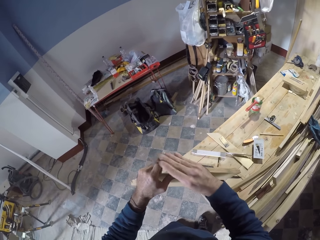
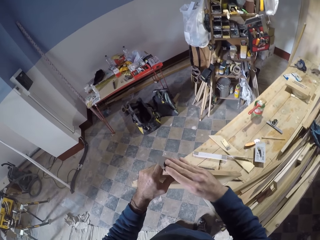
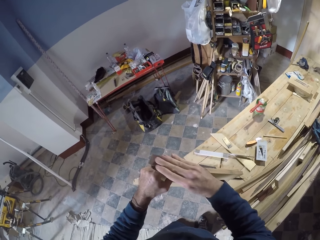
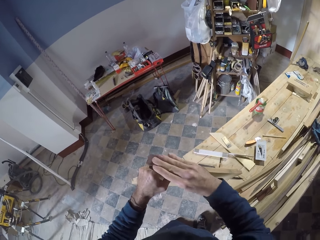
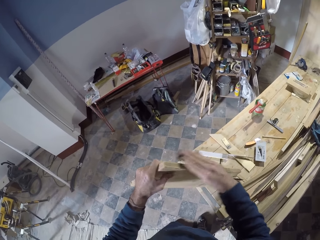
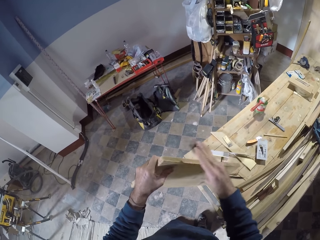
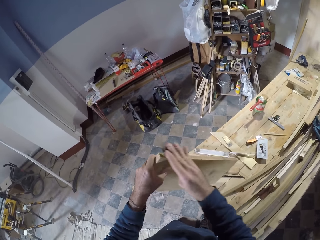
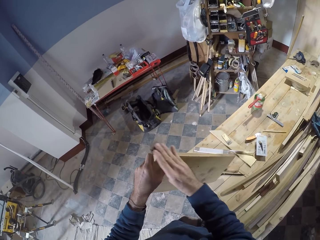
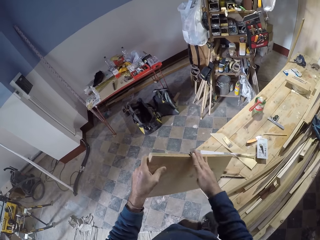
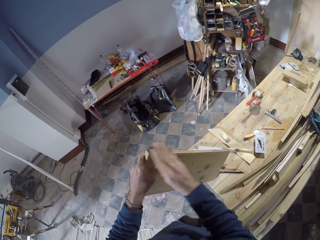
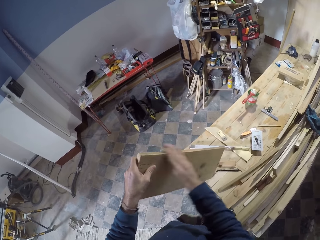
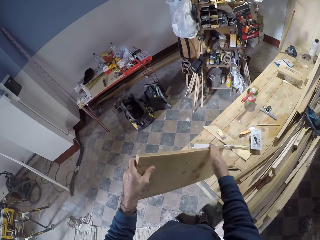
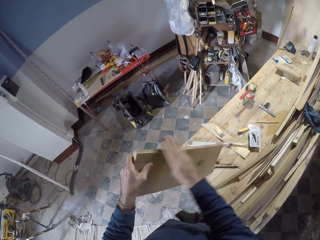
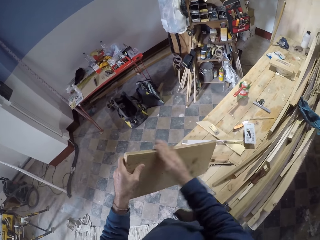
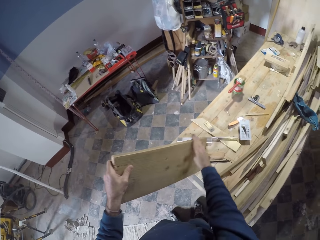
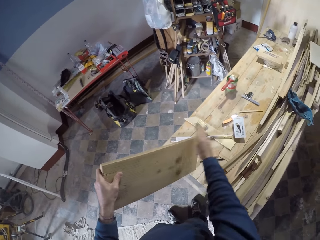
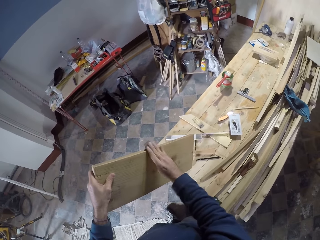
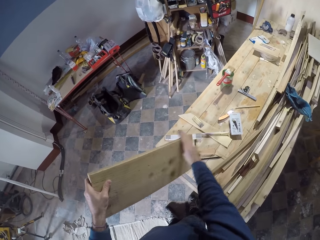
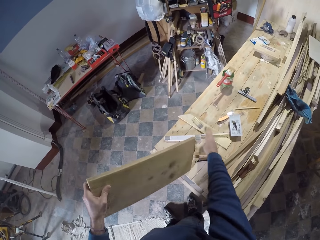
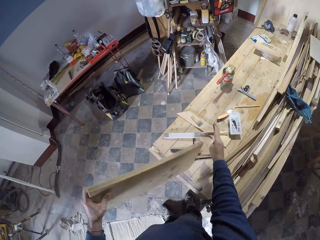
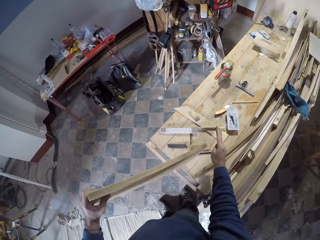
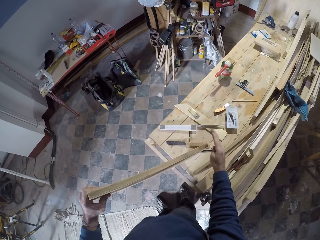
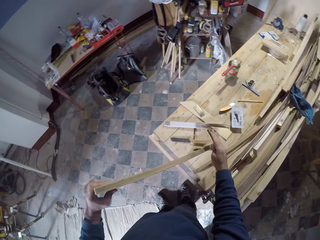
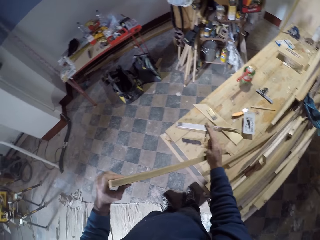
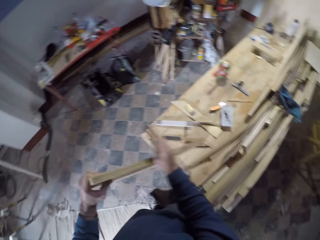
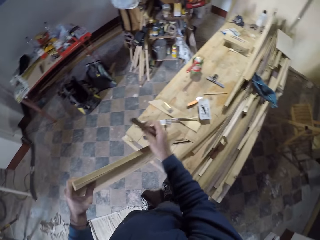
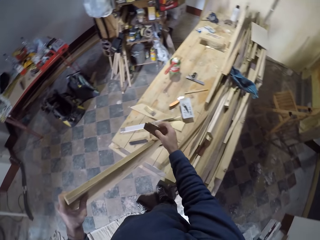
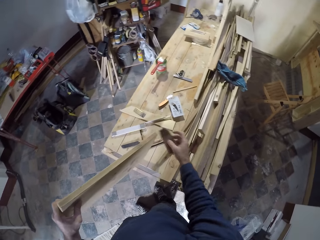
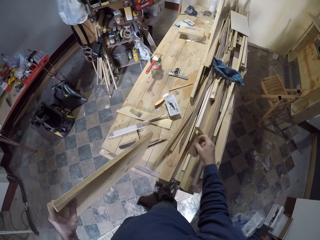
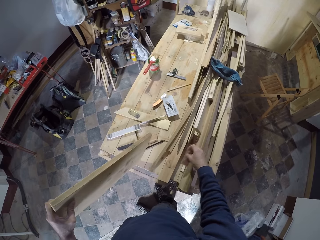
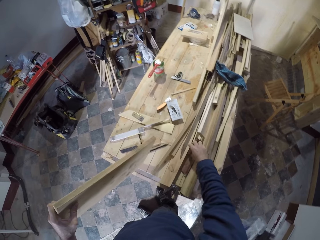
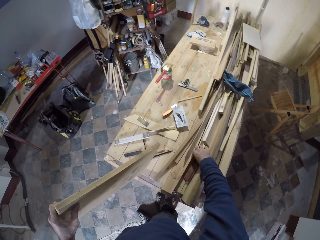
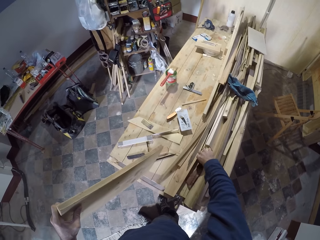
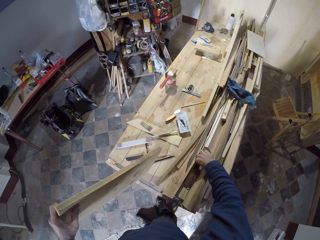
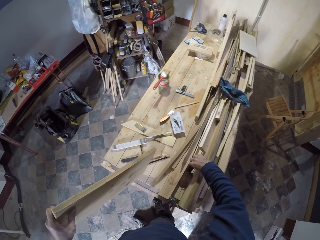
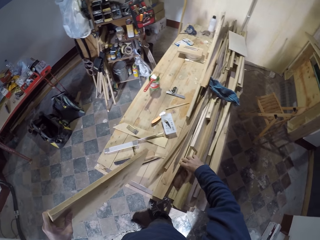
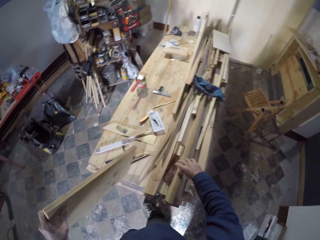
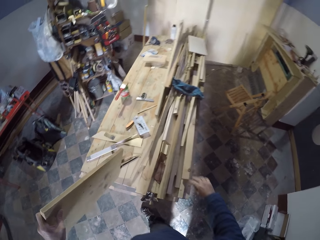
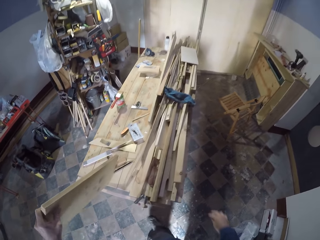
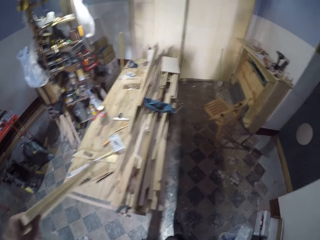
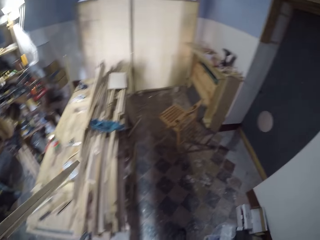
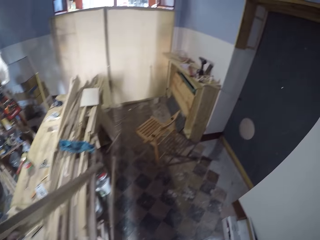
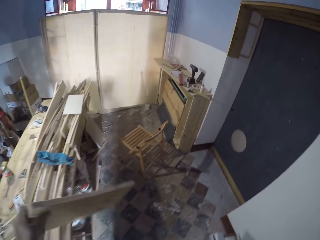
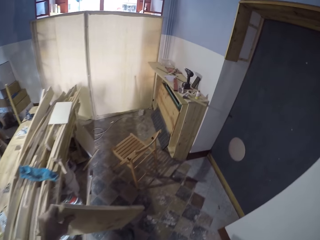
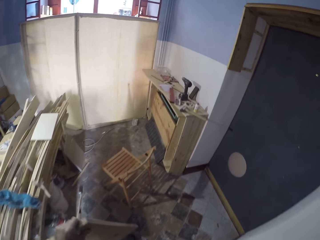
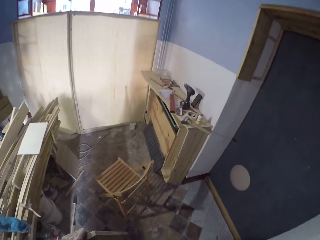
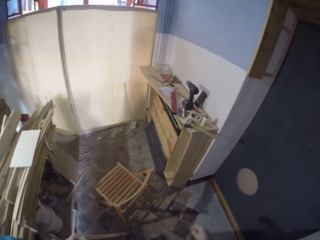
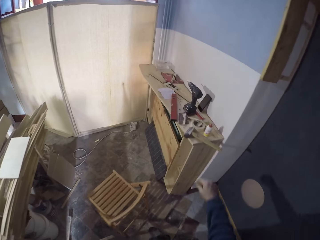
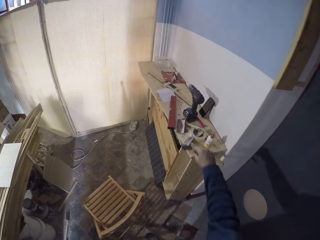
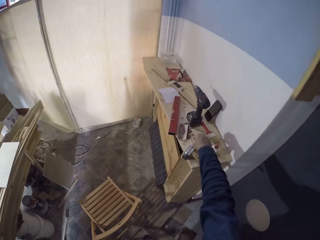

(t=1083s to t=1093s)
The camera wearer drops the sandpaper grit on the workbench with his right hand.

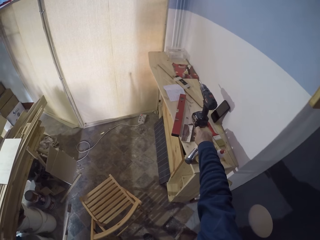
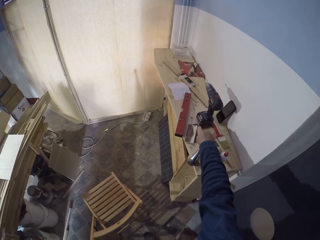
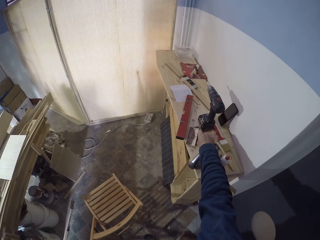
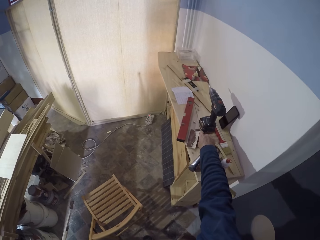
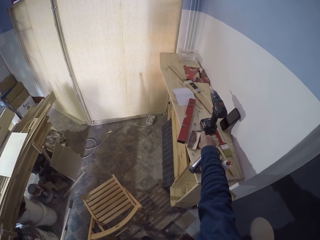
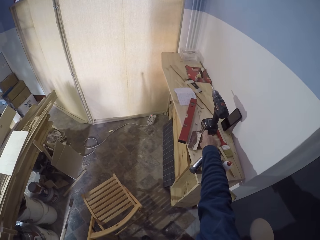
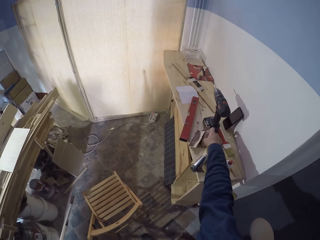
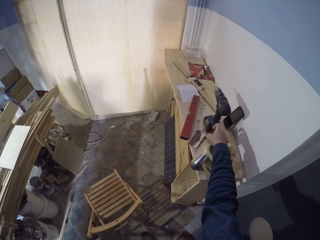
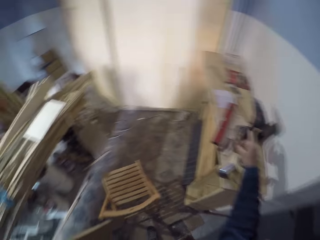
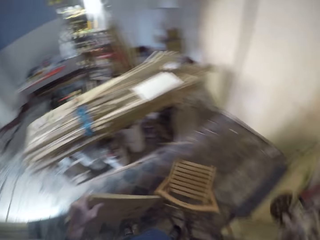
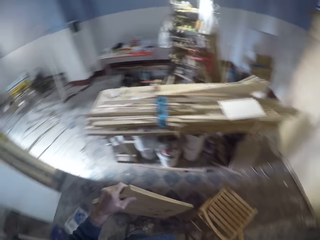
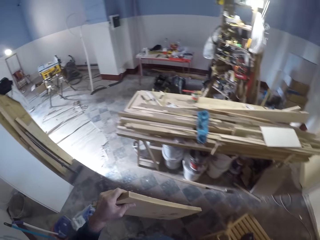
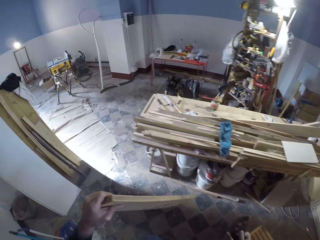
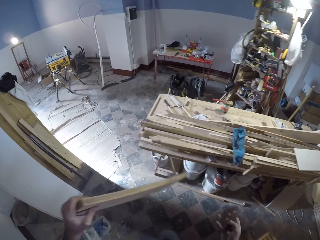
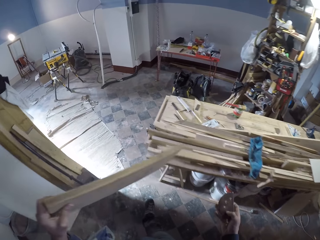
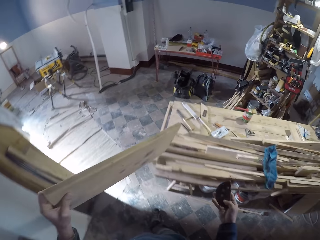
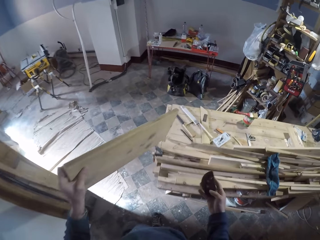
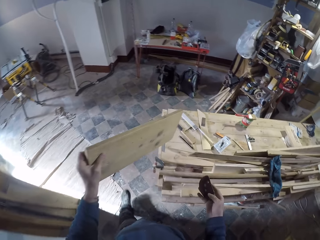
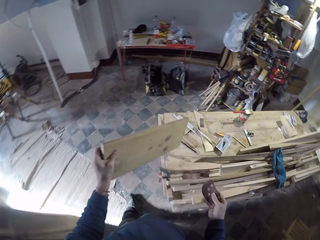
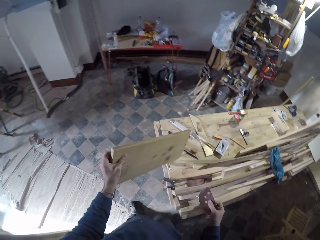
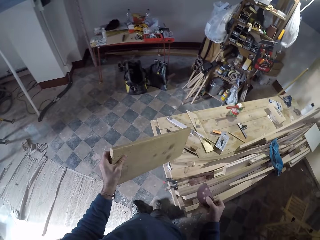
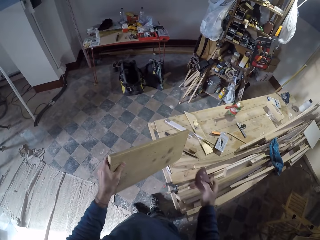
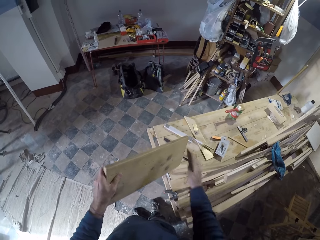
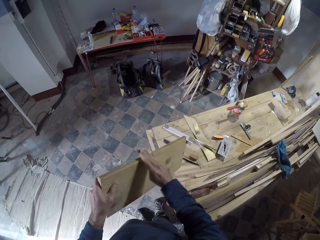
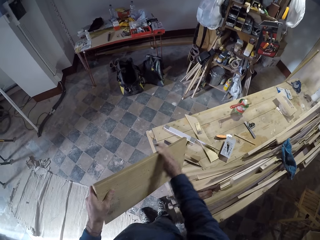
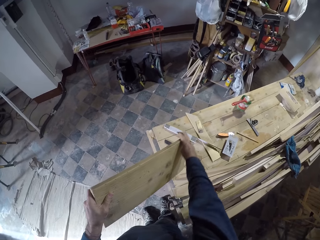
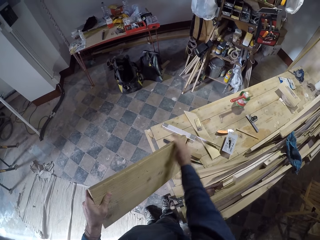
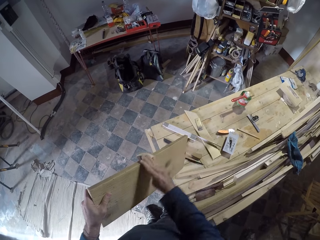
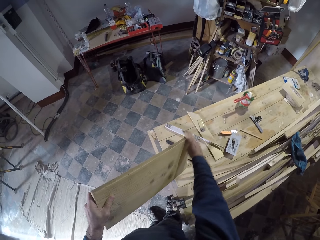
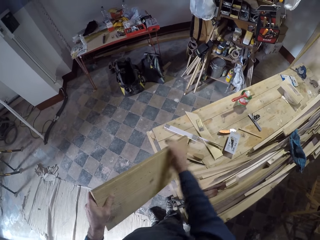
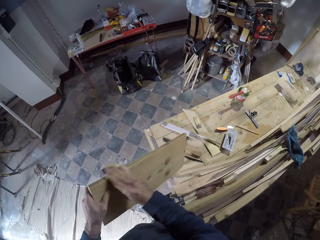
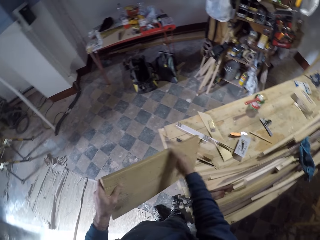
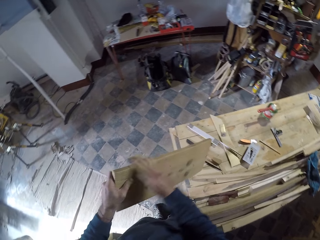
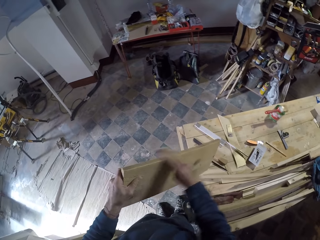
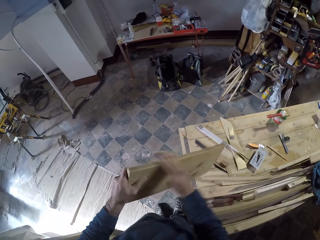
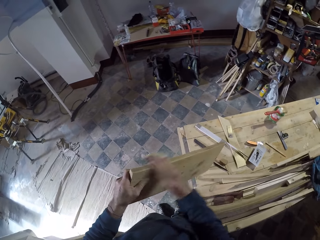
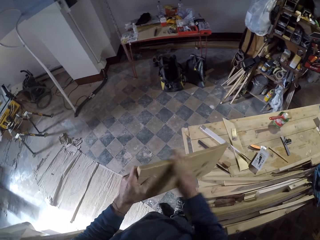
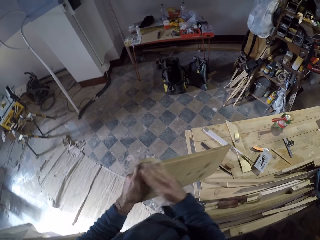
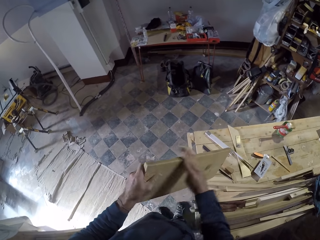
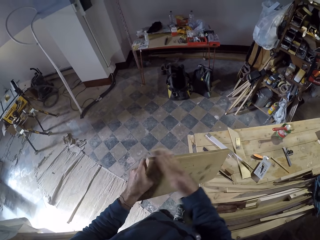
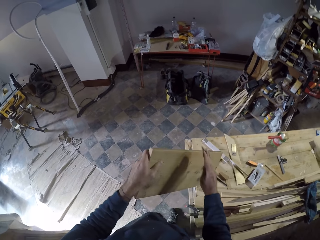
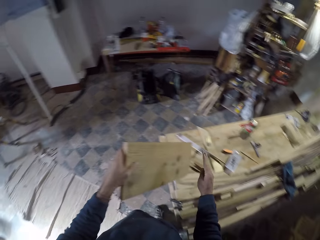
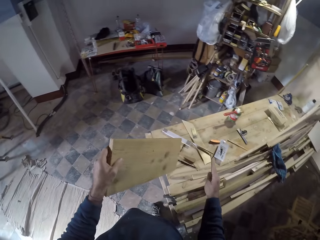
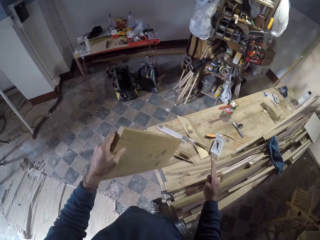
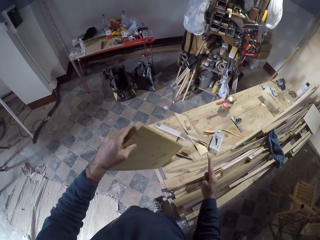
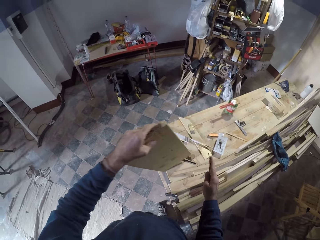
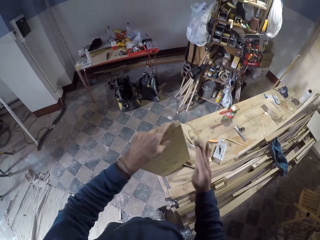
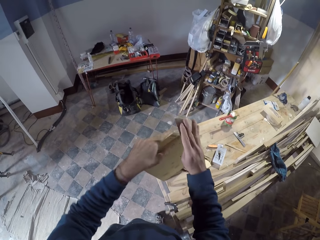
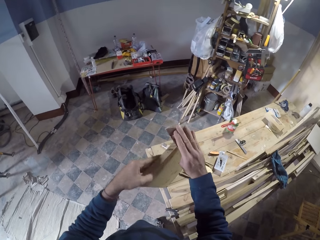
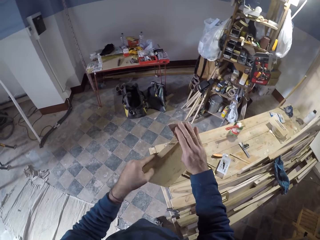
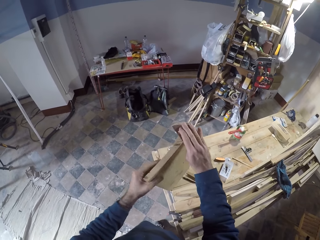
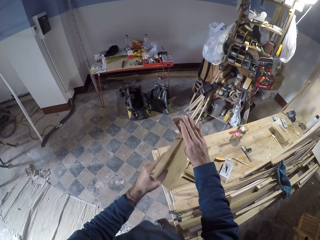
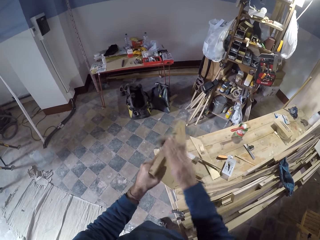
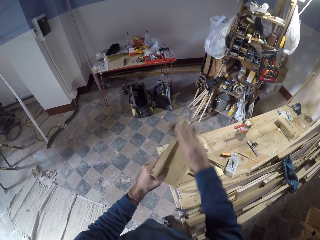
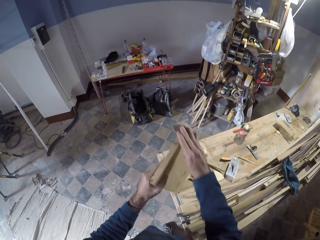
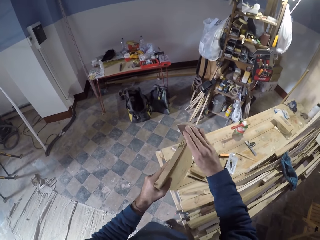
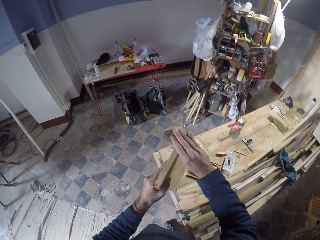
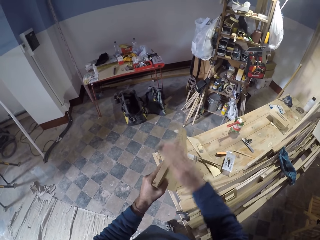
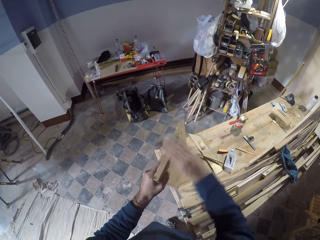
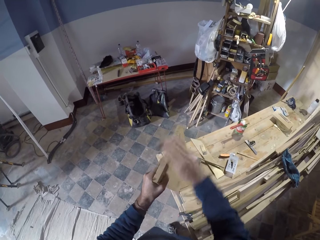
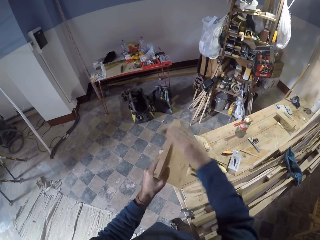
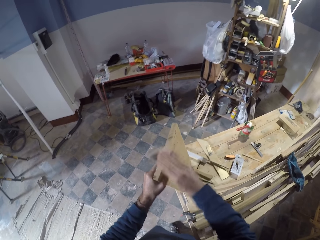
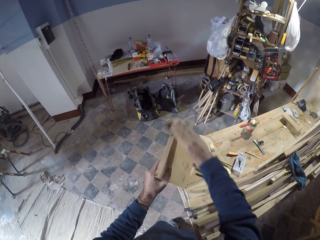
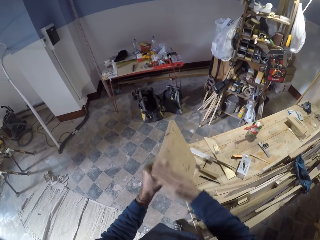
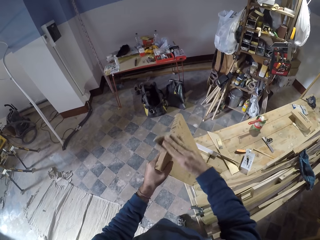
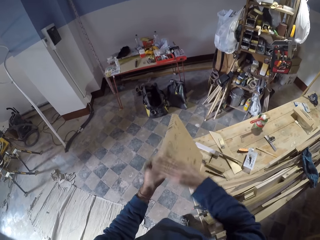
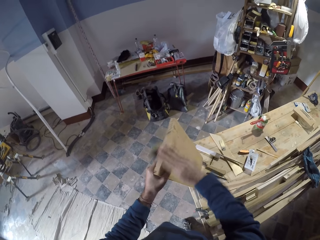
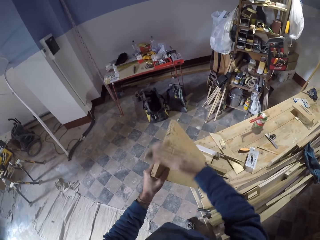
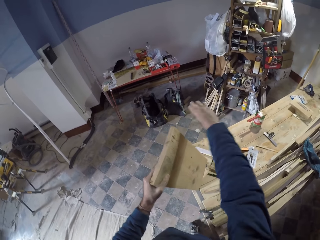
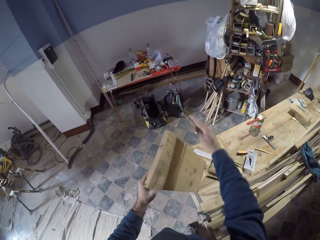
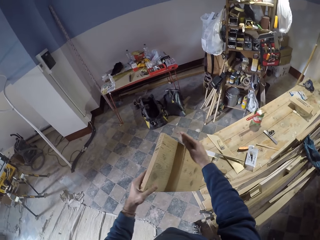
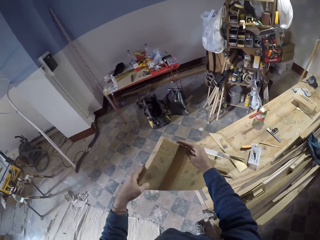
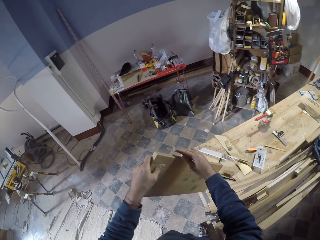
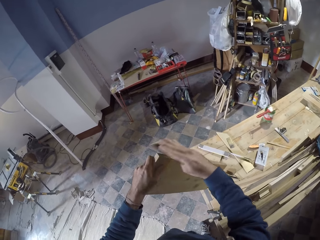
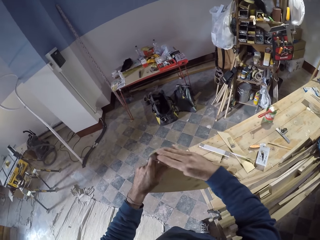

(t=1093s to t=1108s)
The camera wearer picks up the sanding disc from the workbench with his right hand. He walks. He places the wood on the workshop table with his left hand. He smoothens the wood with the sandpaper in his right hand. He turns the wood. He scrubs the wood.
